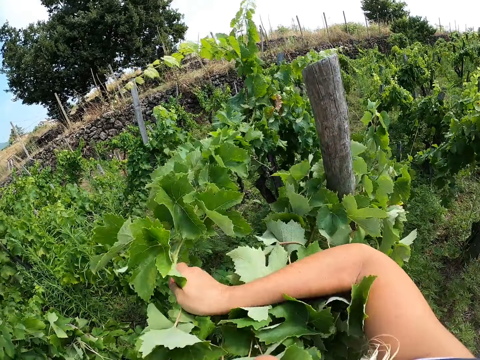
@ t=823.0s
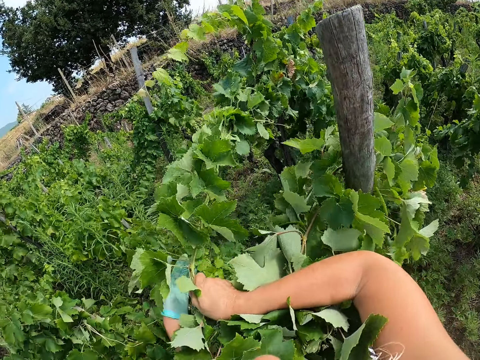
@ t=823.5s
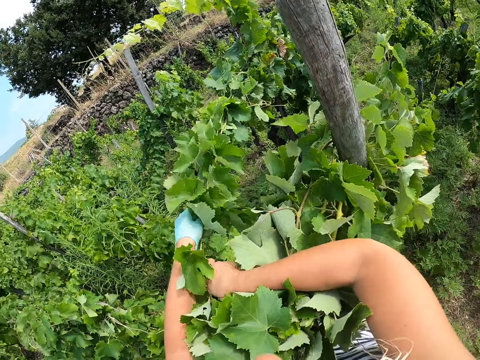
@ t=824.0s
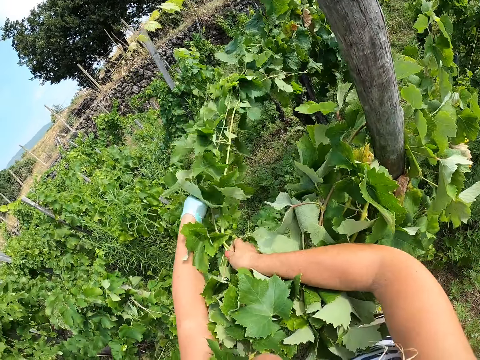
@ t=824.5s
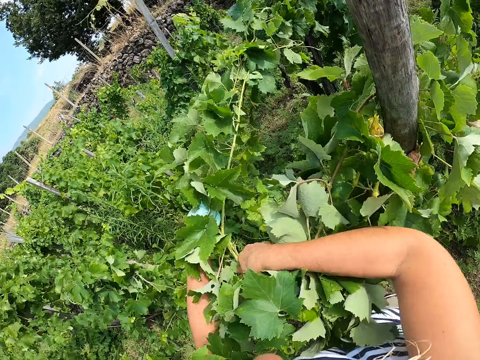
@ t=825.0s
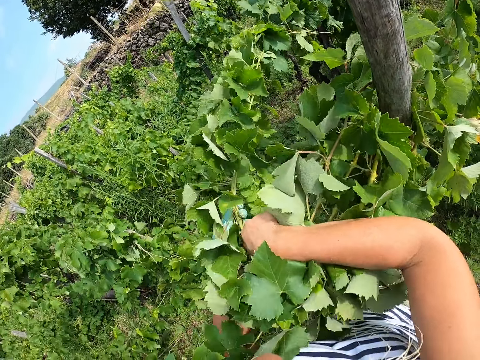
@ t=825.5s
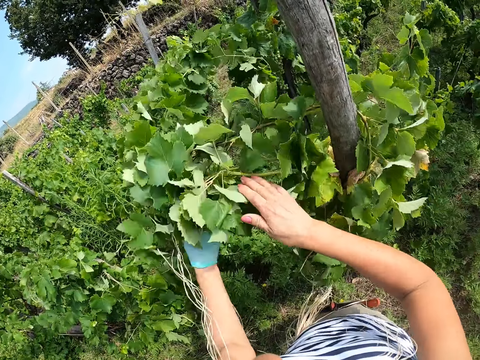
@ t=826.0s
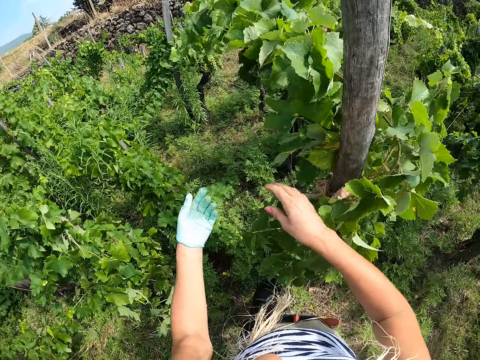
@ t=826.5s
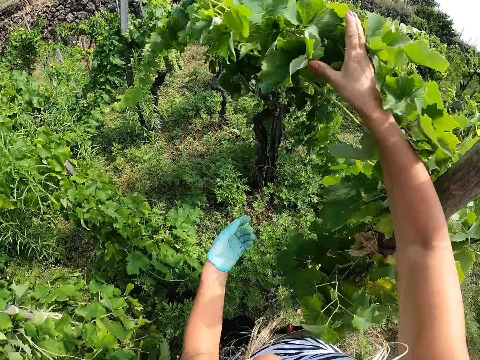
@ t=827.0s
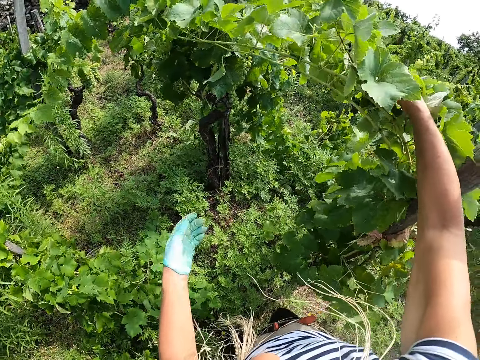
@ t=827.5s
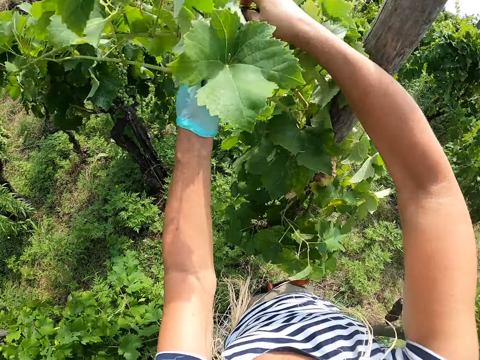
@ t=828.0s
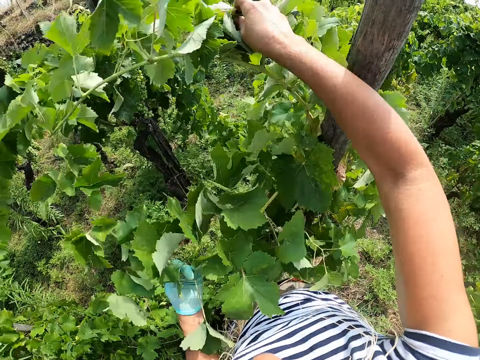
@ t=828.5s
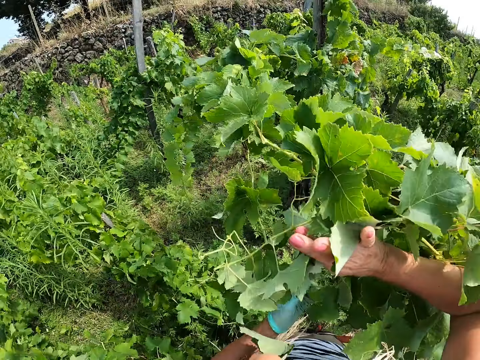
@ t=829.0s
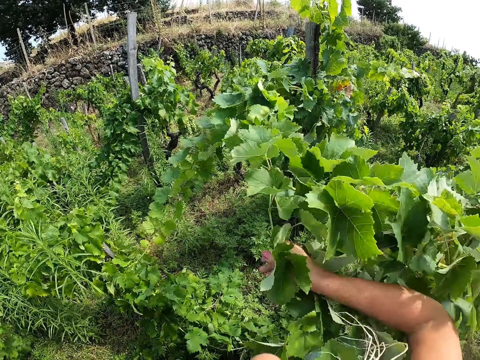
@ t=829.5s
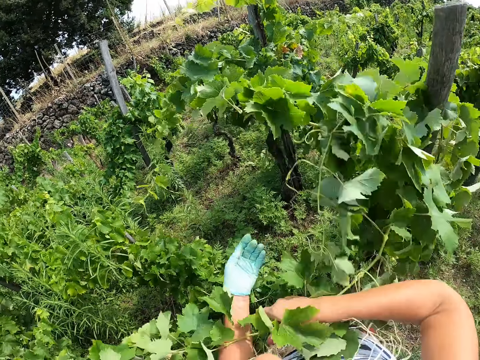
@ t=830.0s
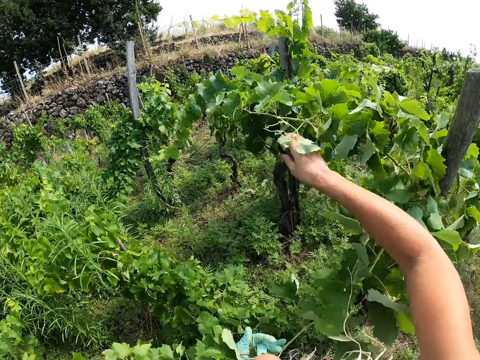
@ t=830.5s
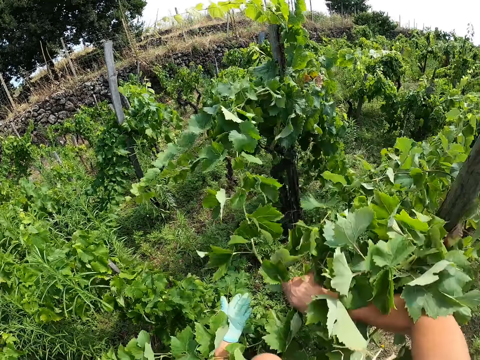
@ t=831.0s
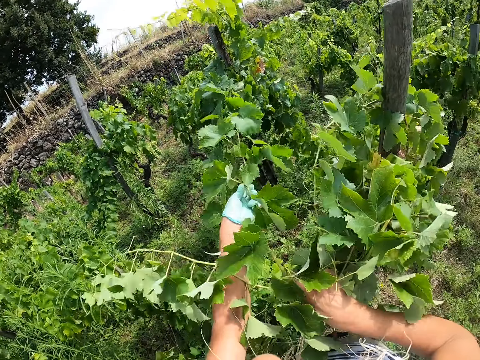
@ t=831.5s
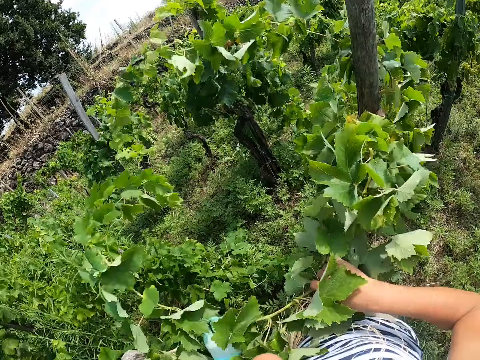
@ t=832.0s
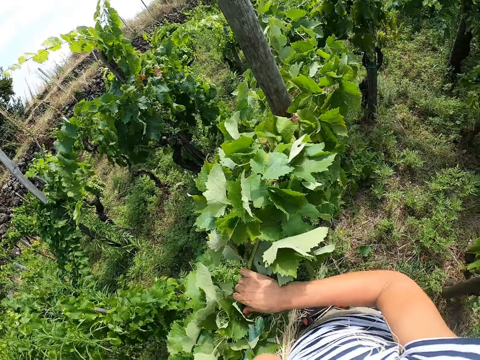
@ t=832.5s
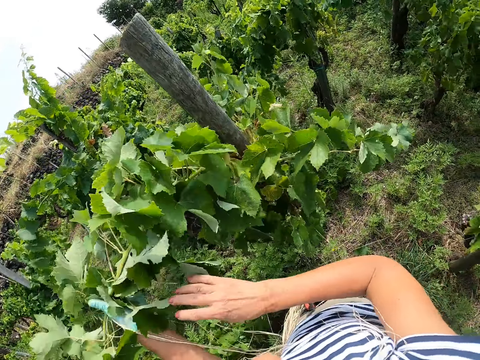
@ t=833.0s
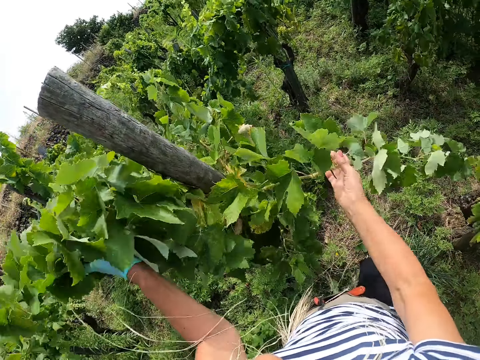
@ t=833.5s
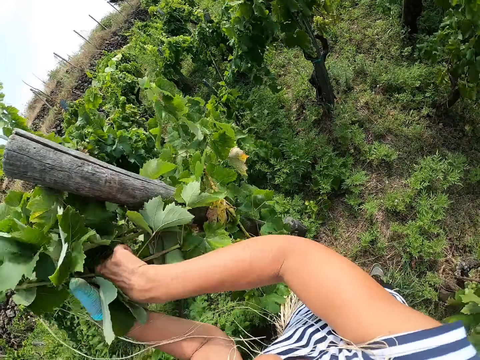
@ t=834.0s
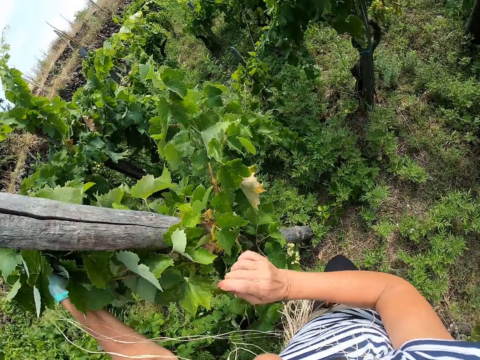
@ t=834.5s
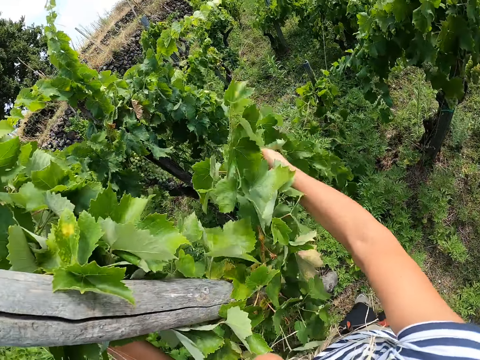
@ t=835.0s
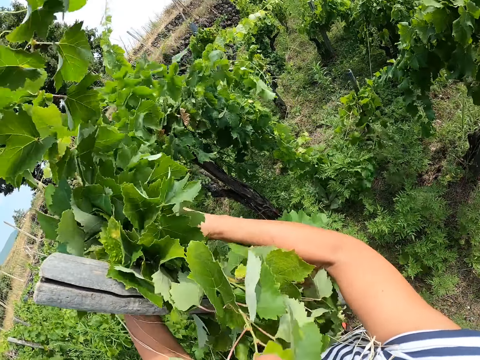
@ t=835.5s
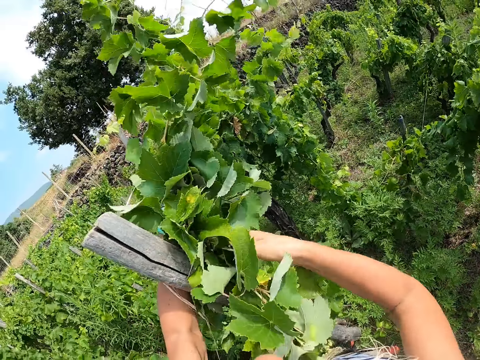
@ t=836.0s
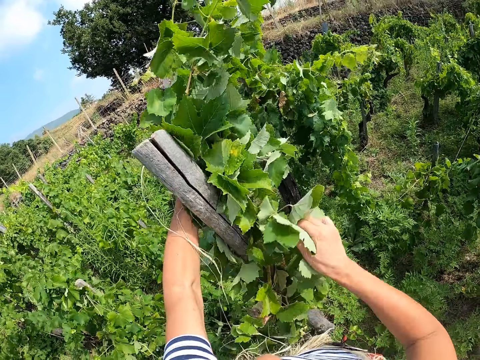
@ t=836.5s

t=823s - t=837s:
The camera wearer lets go of the vegetable leaf. They touch the vegetable. They pull the grapevine or vegetable leaf. They pull the grapevine again. They hold the grapevine together.

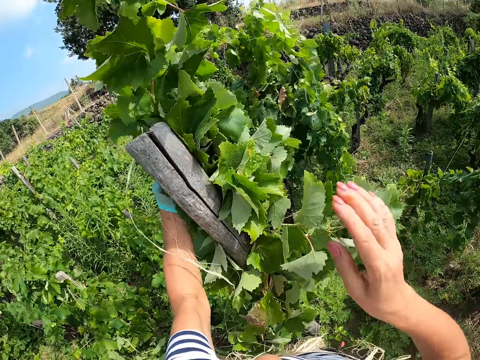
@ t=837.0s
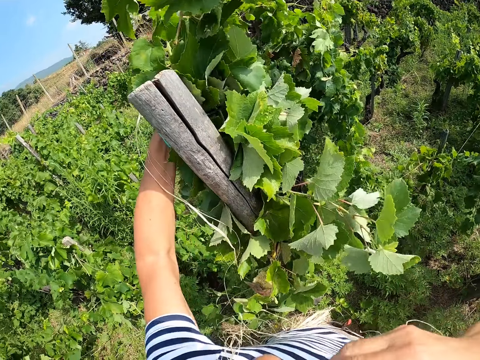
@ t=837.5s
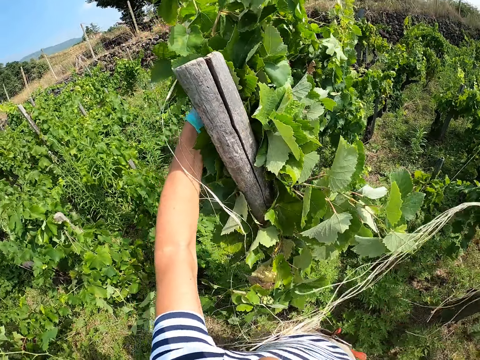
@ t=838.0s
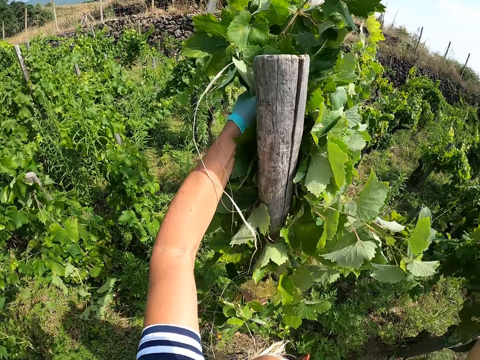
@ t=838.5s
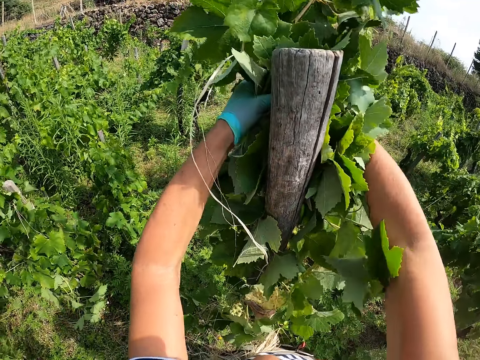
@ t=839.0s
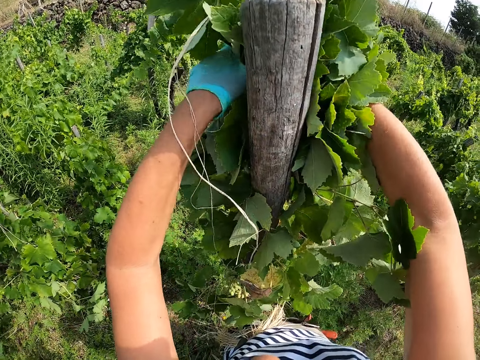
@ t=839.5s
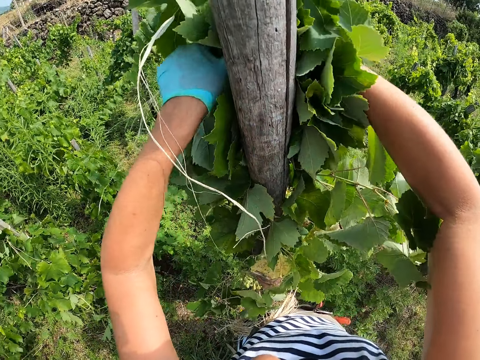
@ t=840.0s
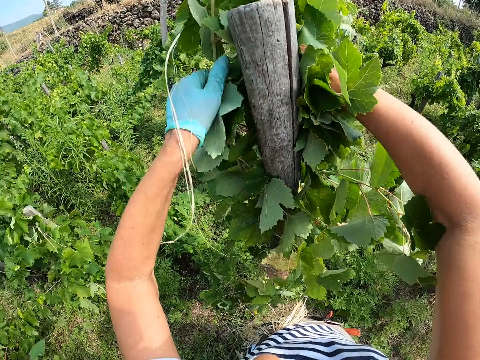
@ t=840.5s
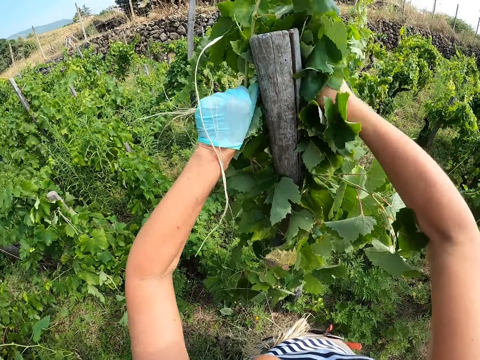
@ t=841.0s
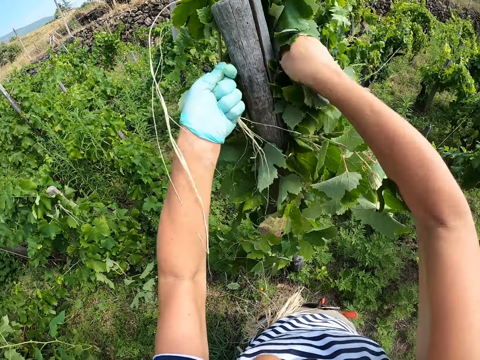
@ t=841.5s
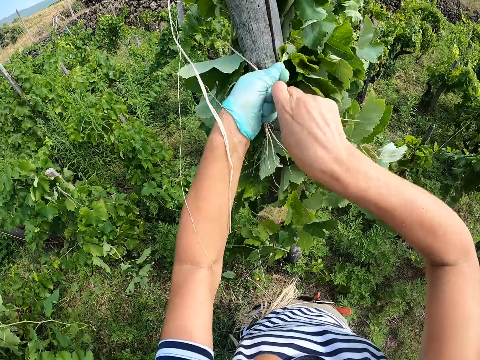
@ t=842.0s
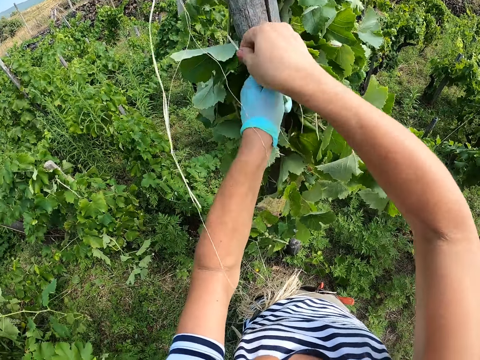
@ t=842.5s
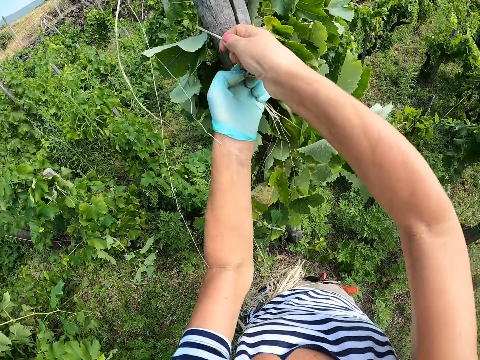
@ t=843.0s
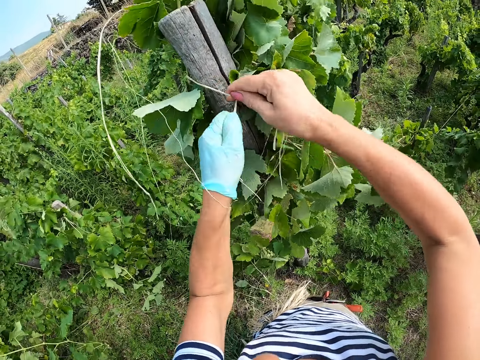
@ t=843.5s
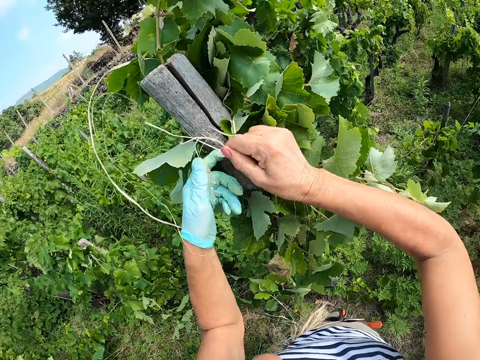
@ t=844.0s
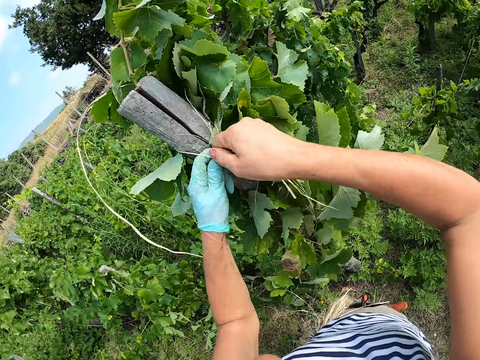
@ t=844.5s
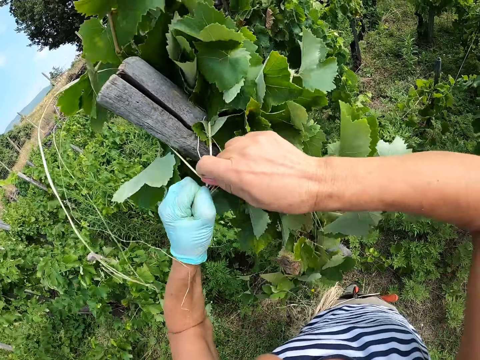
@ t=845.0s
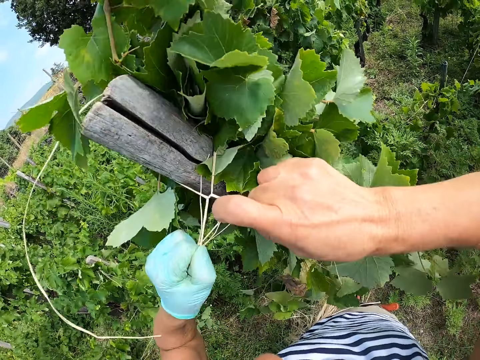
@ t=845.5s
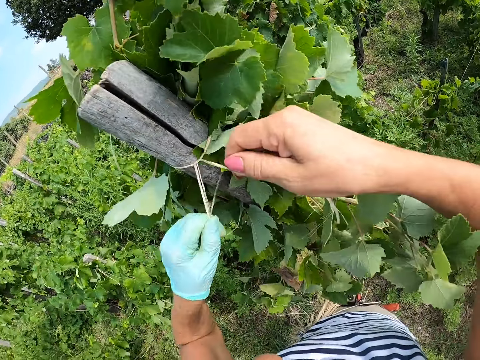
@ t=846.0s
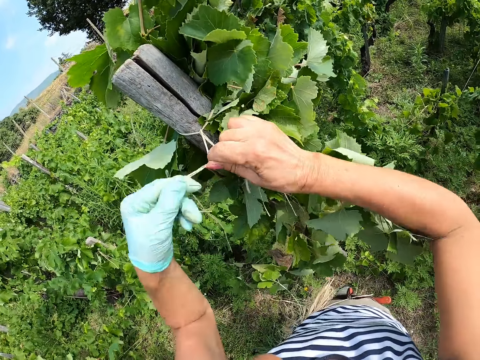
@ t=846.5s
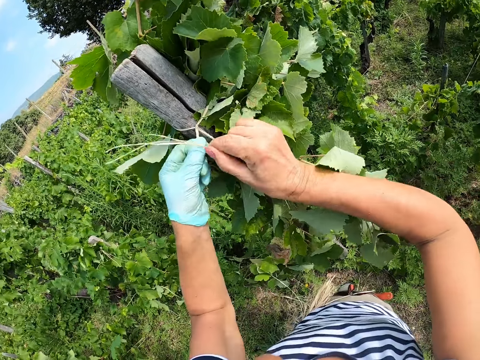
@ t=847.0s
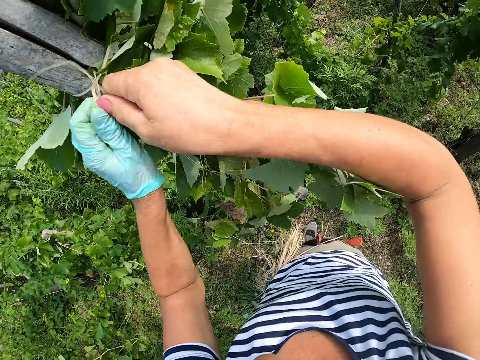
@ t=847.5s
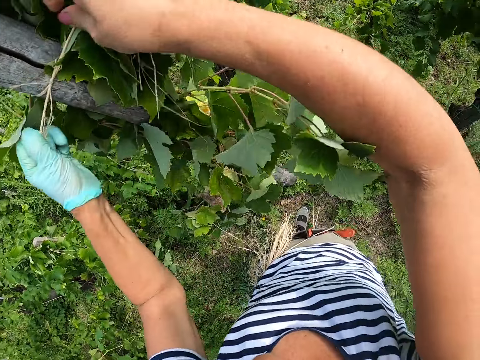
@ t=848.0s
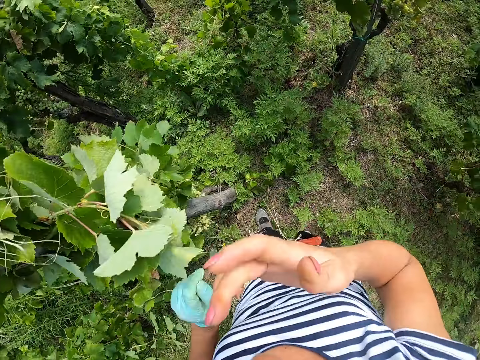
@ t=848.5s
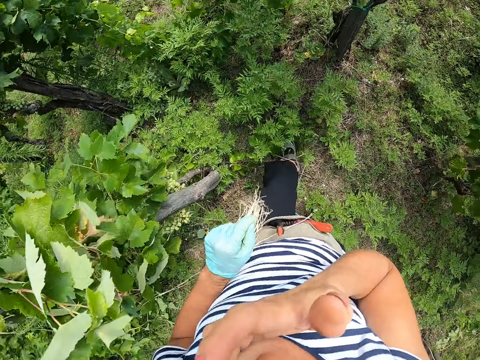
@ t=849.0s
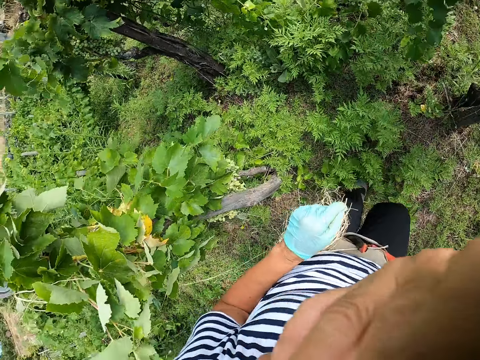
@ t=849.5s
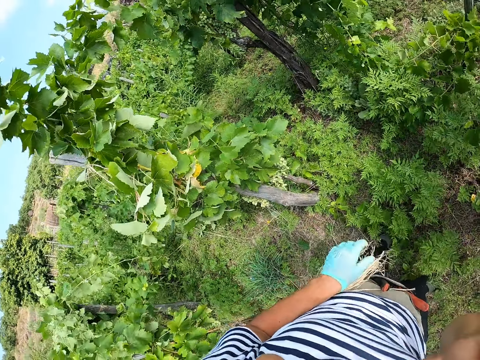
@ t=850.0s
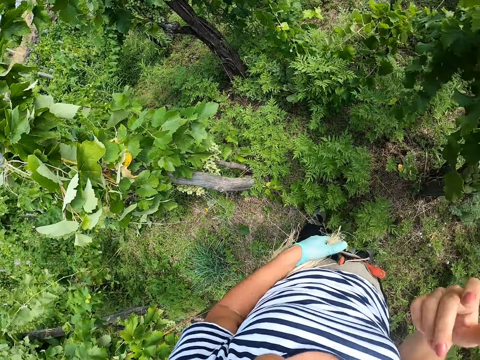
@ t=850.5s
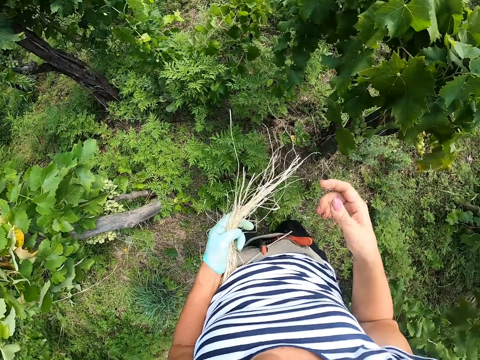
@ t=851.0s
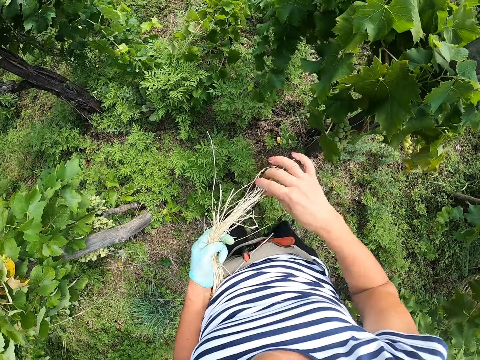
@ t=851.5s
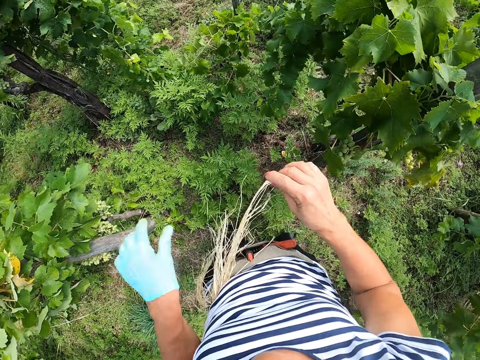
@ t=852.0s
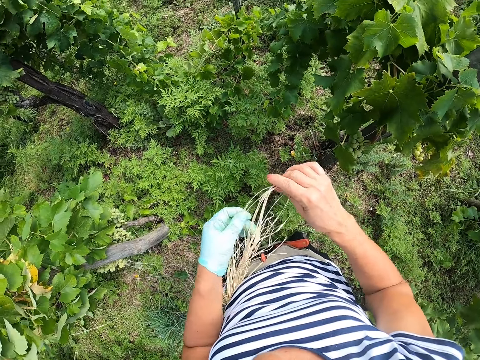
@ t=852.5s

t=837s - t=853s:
The camera wearer pulls the vegetable leaf to a stick. He ties the vegetable to the stick with the rope. He turns around and walks in the vineyard. He touches the rope with his left hand. He holds the strands.
